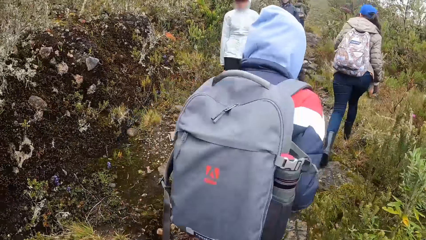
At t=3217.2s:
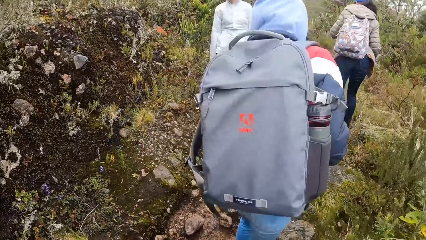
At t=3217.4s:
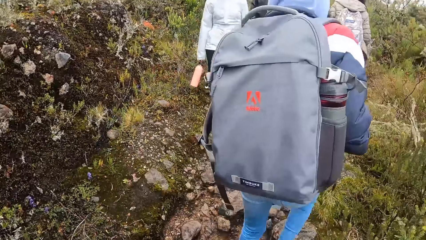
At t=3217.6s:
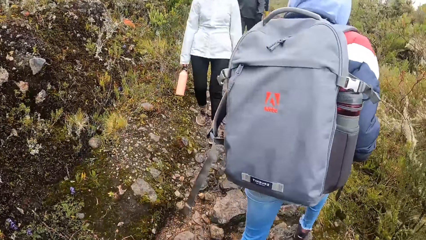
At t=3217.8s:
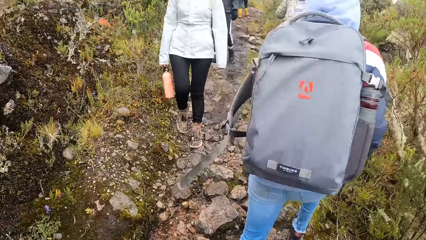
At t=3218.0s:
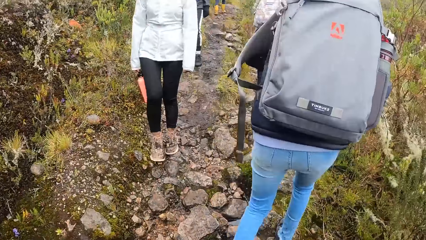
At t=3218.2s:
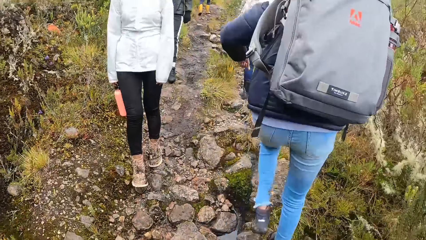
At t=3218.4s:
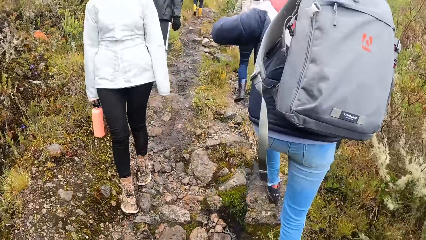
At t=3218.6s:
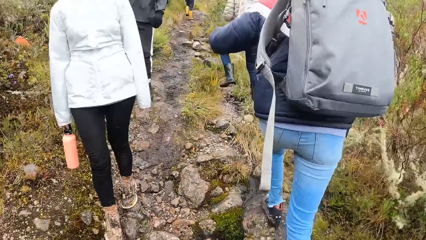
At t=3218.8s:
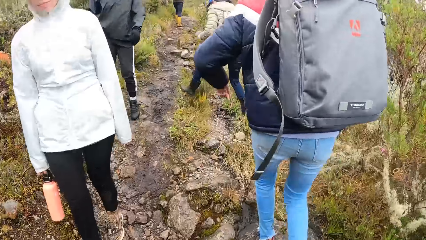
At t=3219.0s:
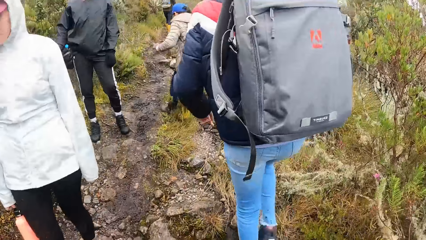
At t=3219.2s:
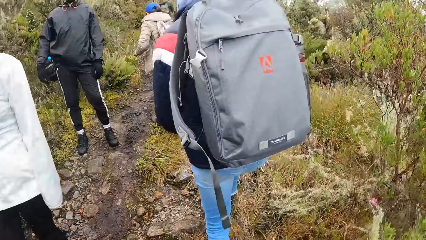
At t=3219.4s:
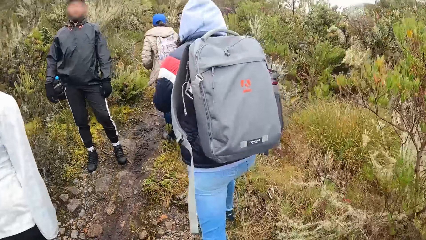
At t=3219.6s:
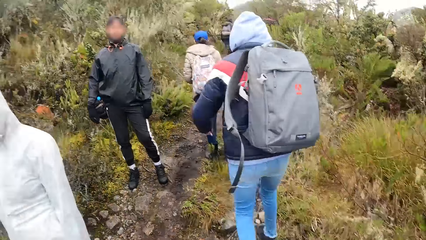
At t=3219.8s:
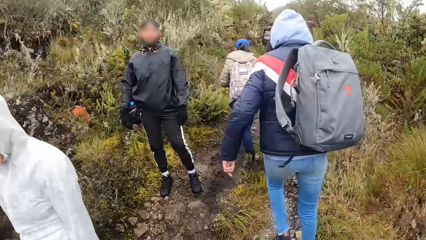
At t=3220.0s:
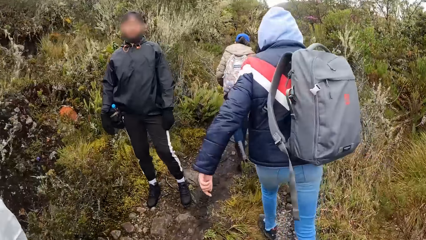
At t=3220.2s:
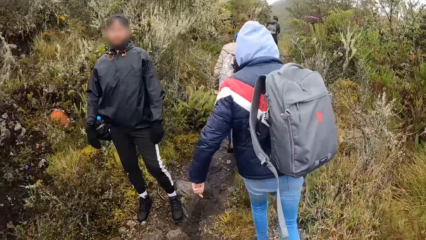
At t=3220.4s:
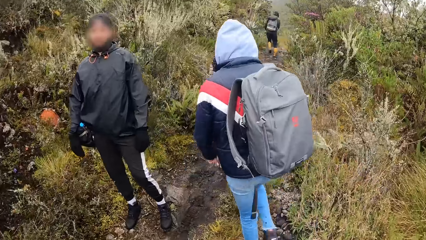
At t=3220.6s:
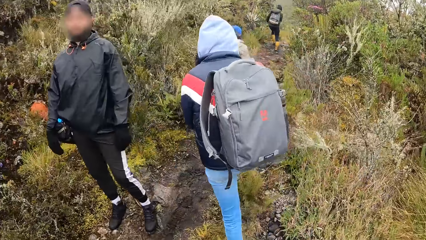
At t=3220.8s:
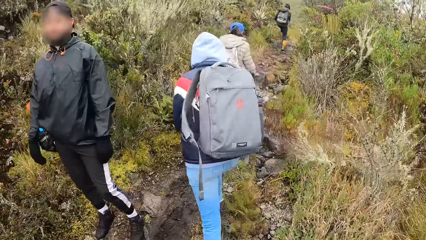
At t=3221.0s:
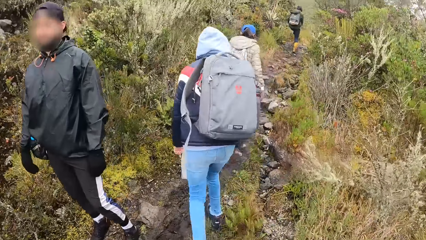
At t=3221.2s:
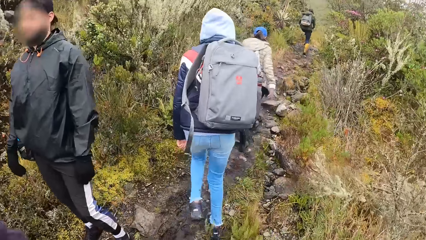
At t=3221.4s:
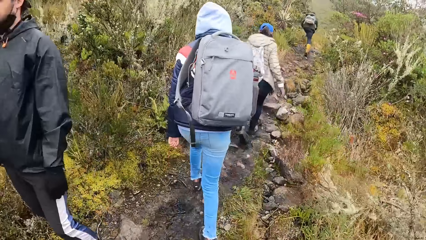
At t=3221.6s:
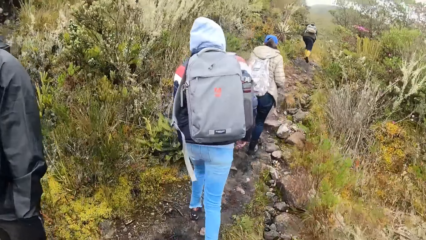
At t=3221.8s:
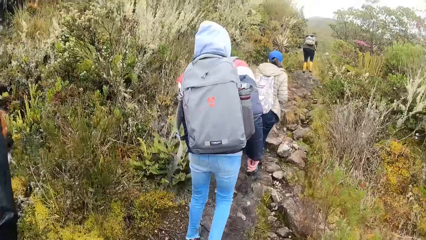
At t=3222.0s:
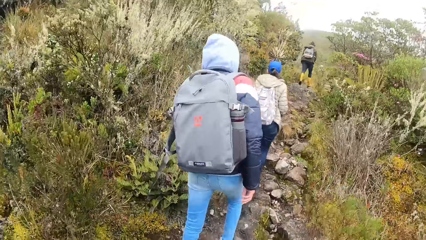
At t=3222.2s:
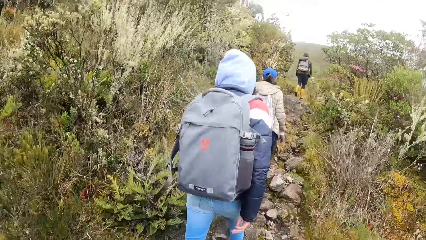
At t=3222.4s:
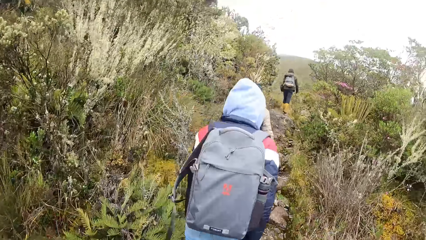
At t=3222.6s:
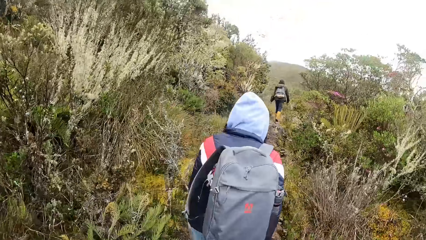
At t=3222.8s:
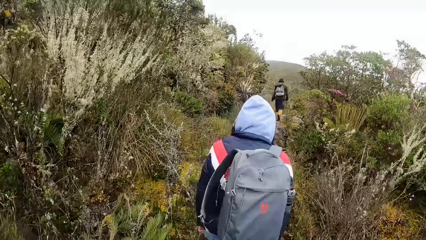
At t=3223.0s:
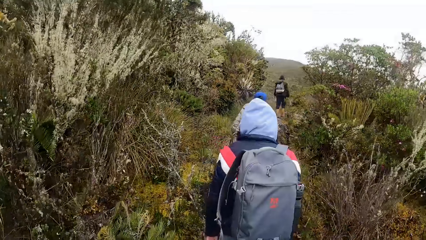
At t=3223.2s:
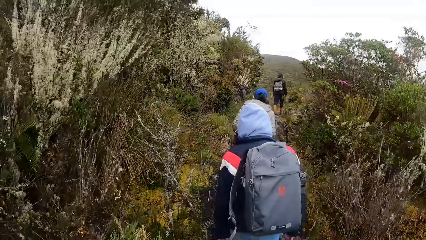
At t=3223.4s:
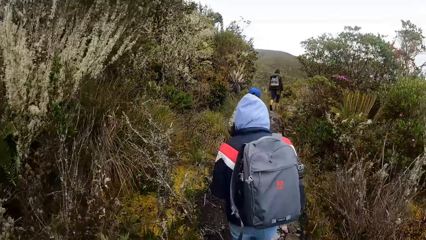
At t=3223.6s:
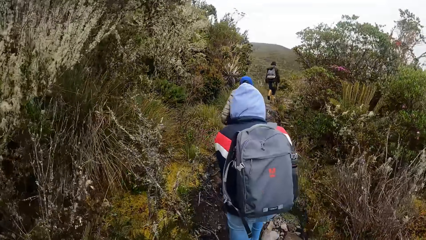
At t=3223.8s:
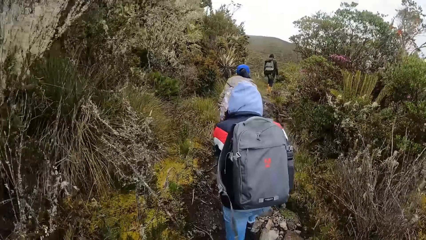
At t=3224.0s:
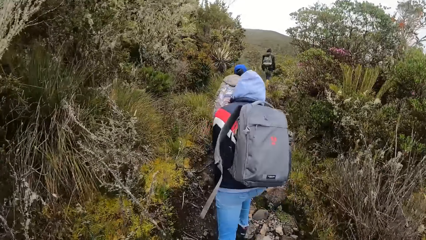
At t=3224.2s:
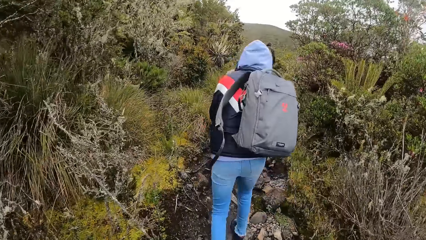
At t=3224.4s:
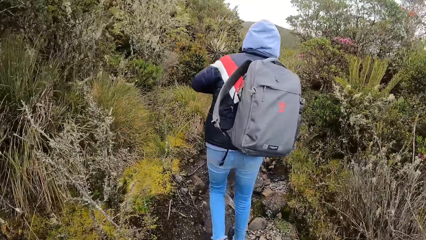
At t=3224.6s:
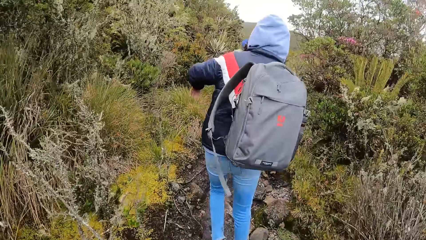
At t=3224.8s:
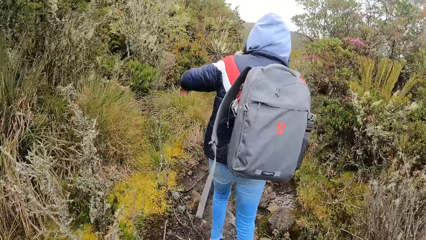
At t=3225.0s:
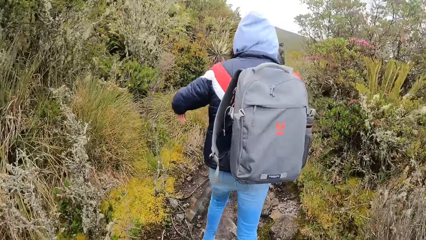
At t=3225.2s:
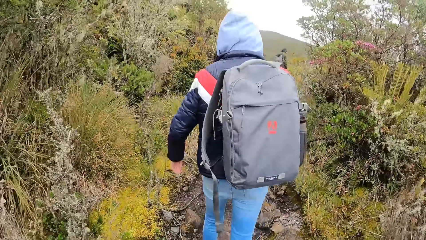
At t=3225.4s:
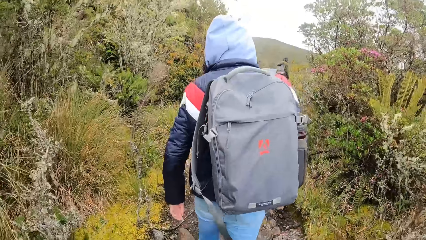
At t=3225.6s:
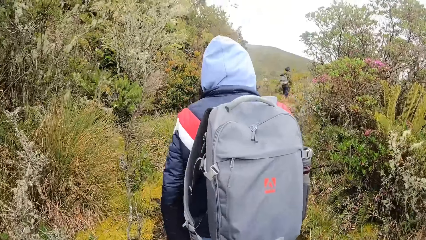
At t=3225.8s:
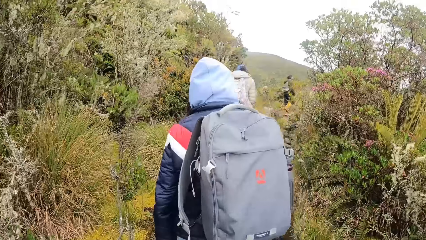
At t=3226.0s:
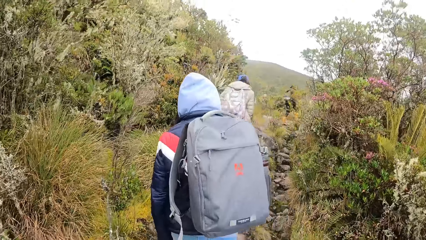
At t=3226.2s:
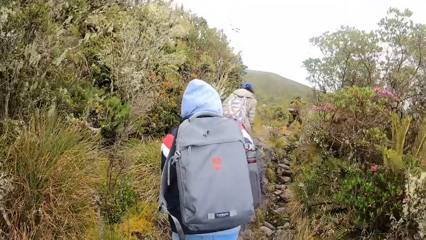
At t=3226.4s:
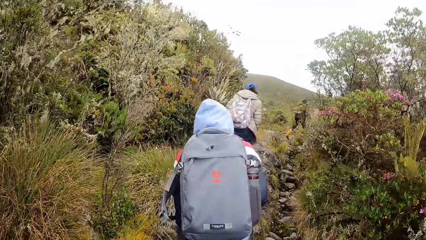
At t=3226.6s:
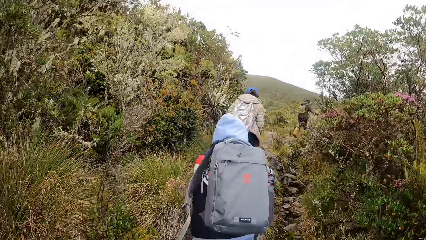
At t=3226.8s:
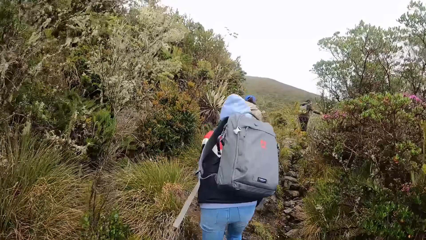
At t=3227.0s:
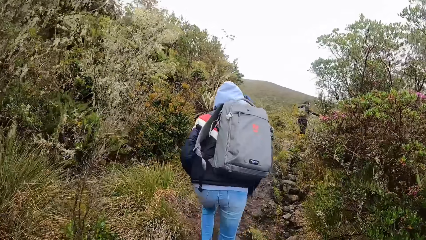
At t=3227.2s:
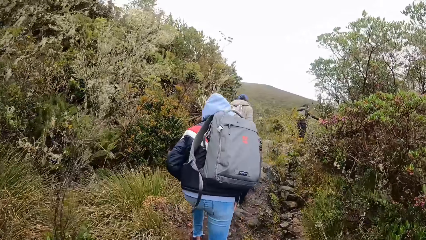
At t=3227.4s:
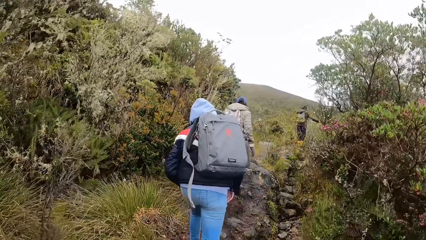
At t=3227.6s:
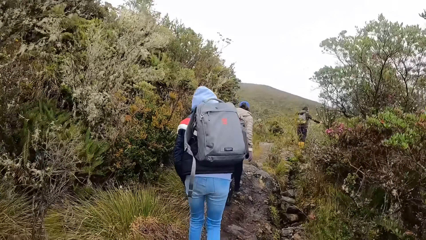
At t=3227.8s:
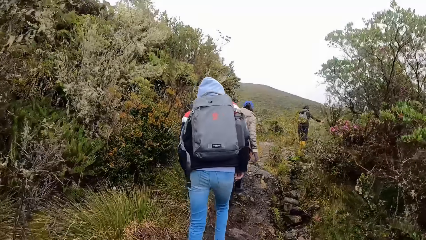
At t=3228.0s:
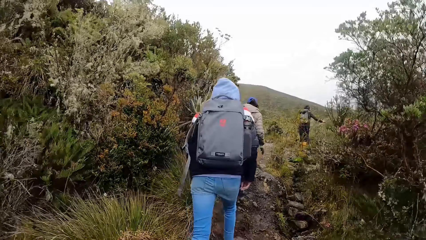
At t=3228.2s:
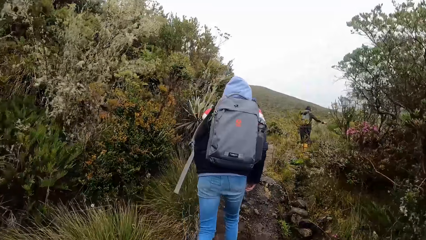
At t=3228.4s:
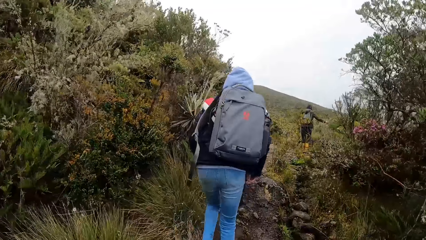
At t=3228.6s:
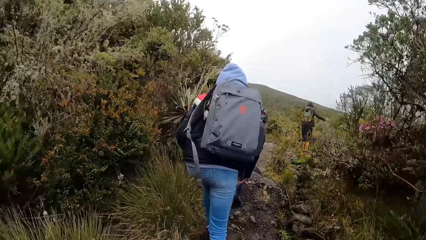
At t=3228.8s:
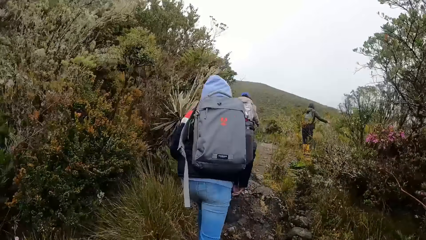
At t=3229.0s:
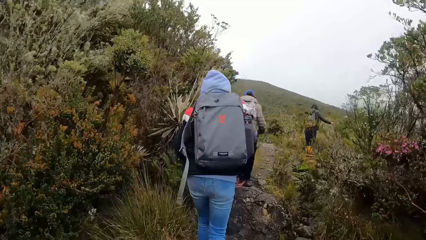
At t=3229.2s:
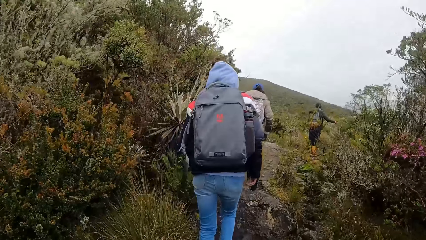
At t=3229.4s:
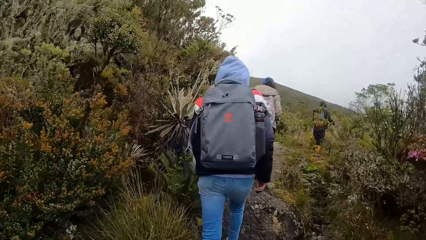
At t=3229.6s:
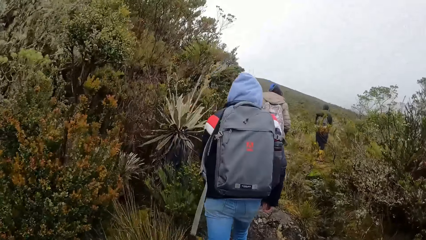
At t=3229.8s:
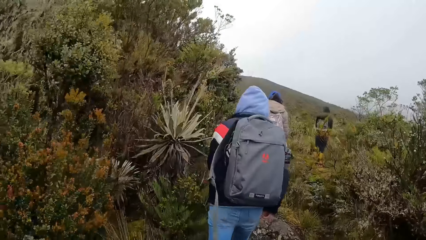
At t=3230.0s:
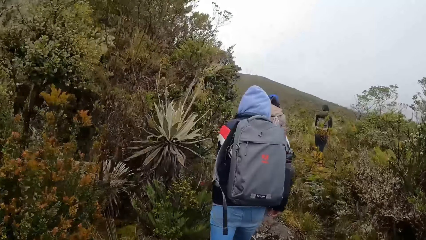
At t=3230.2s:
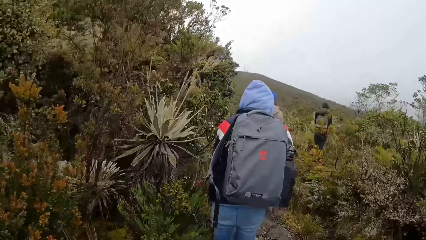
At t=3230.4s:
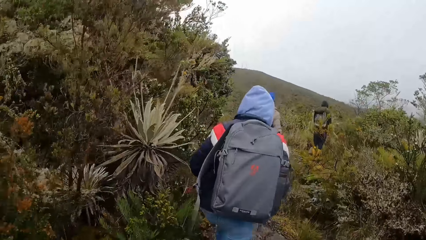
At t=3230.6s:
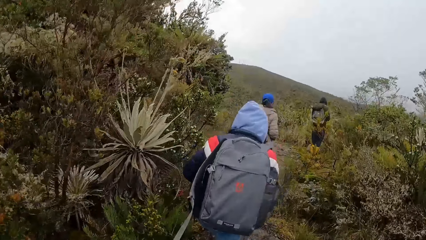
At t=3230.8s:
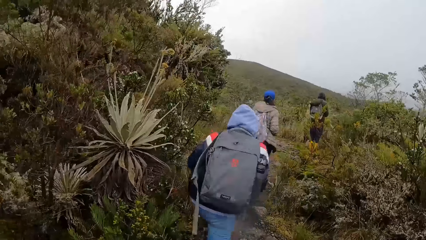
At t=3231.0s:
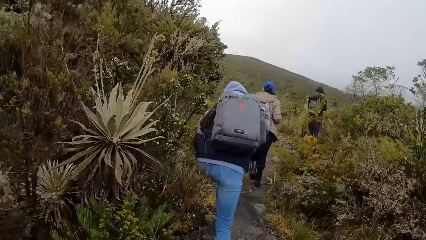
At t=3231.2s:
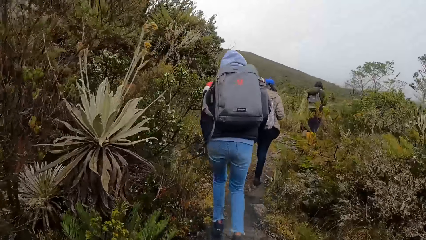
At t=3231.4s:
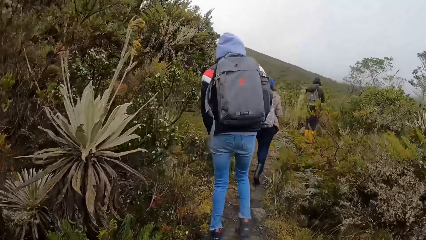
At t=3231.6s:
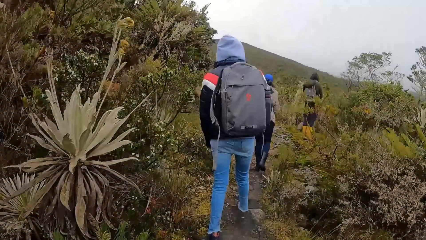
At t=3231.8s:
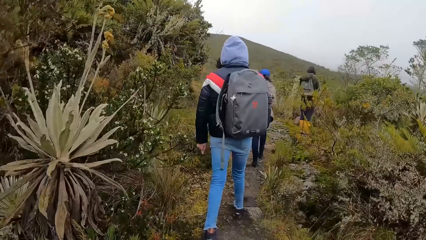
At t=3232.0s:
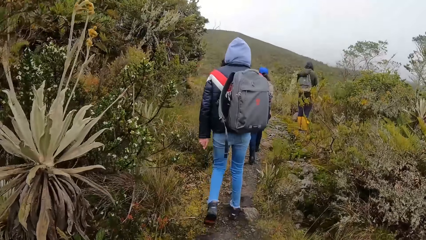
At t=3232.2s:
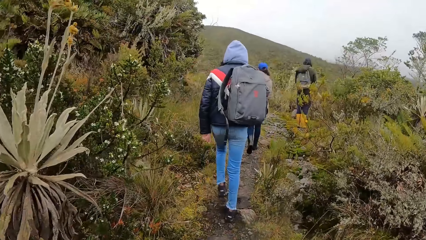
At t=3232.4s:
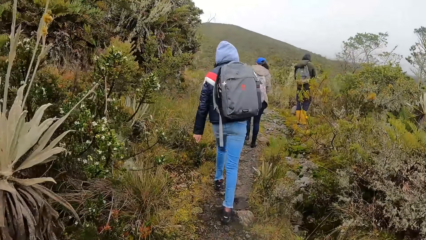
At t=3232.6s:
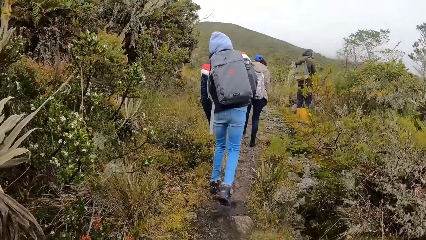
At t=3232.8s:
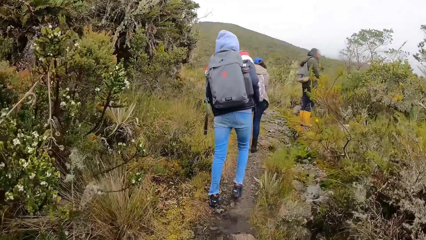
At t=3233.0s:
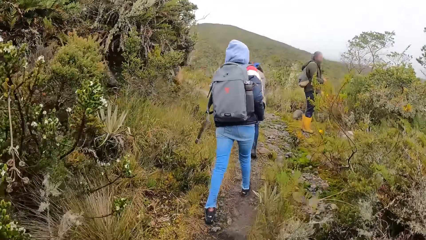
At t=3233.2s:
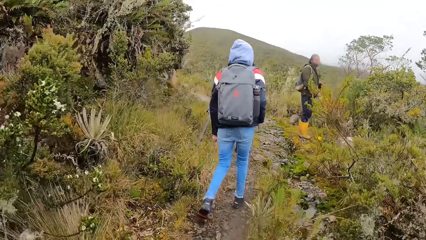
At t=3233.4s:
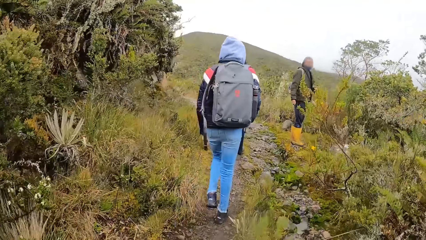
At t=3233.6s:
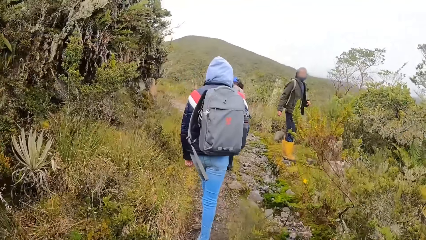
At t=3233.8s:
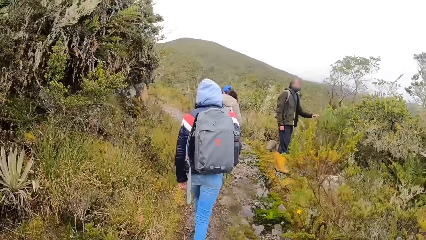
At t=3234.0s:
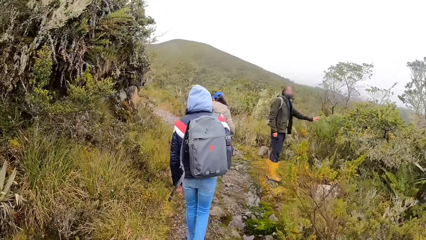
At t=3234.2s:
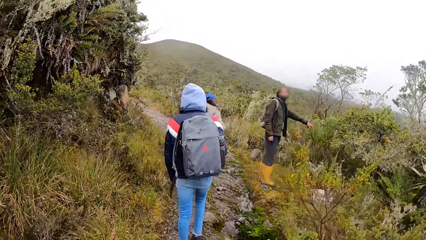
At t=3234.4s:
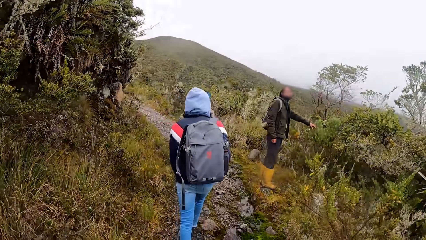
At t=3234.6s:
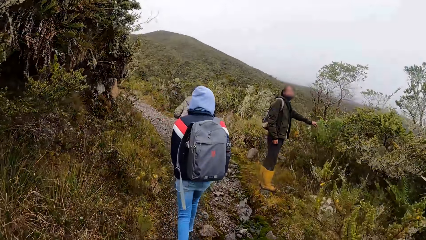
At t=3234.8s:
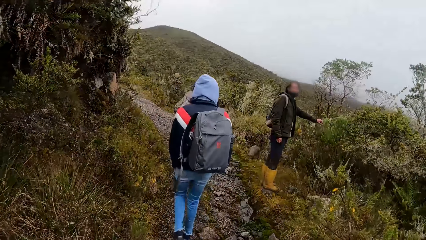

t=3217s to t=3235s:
The man touches a plant with his right hand.
